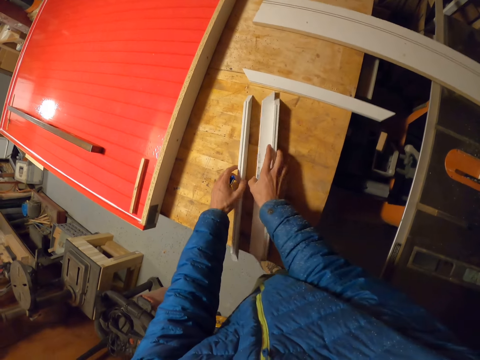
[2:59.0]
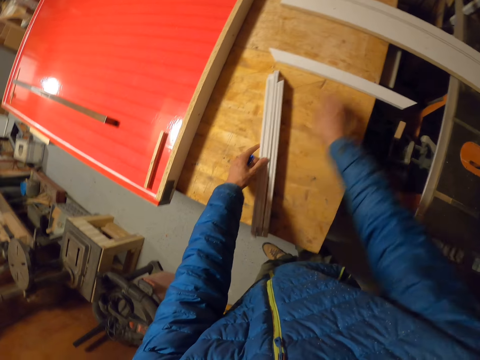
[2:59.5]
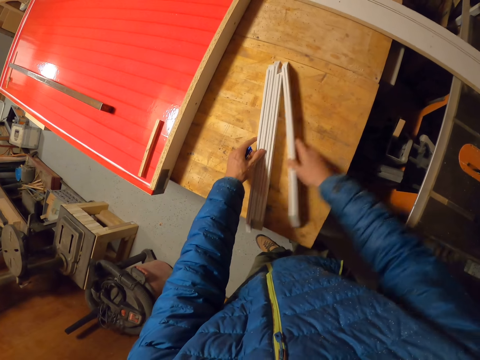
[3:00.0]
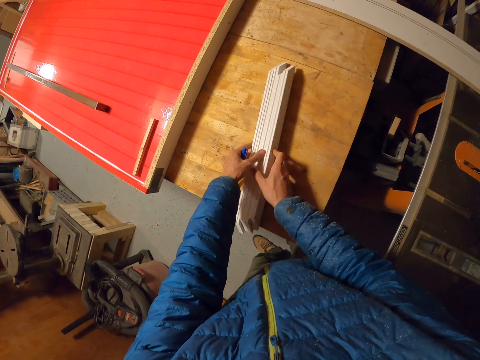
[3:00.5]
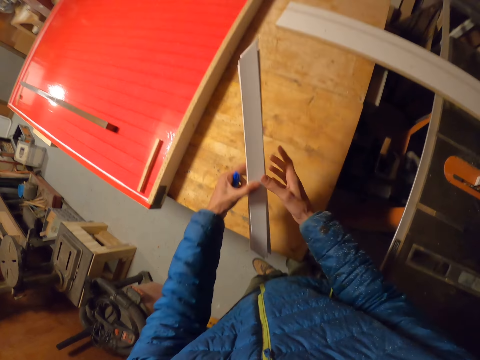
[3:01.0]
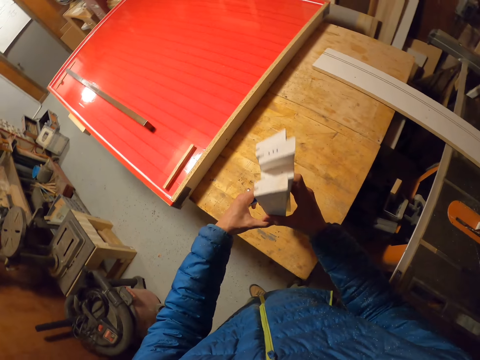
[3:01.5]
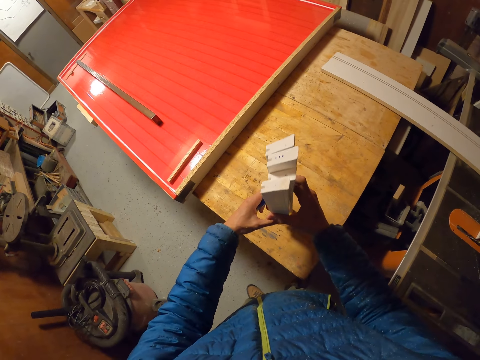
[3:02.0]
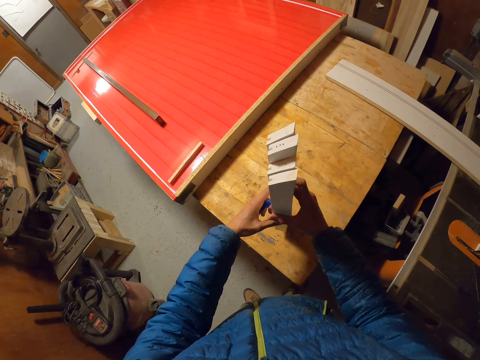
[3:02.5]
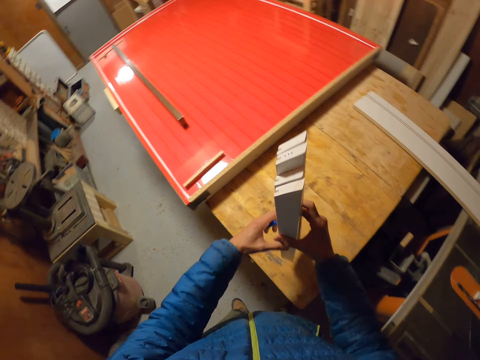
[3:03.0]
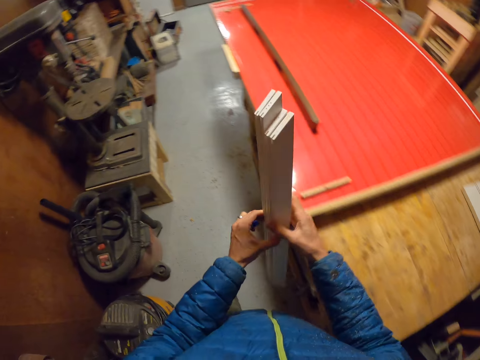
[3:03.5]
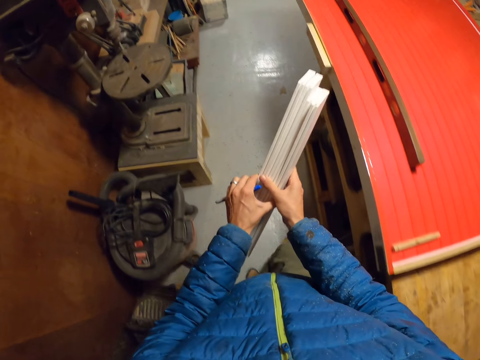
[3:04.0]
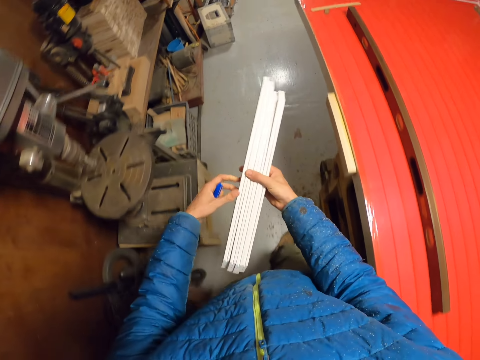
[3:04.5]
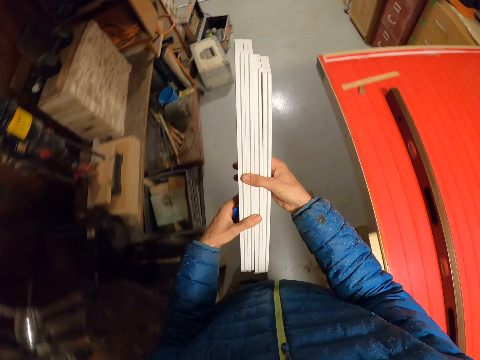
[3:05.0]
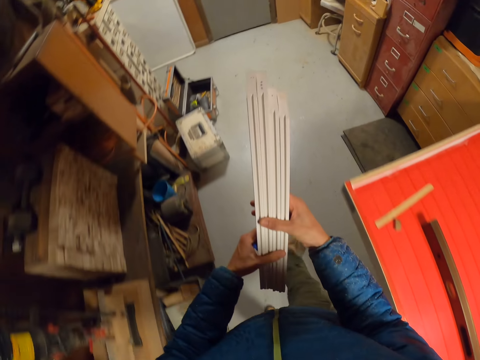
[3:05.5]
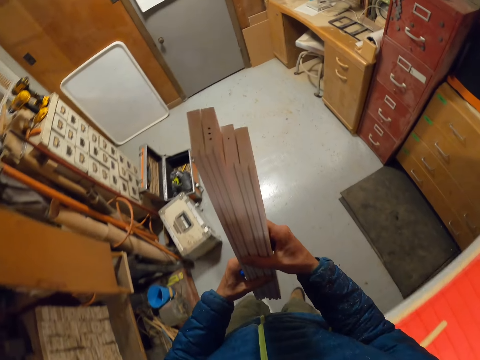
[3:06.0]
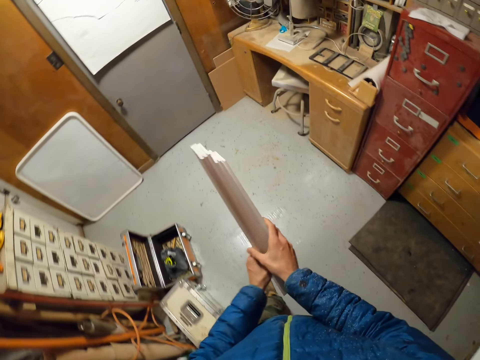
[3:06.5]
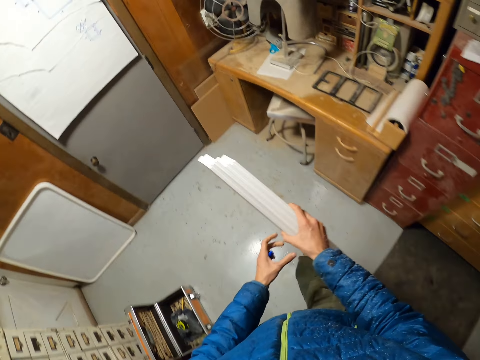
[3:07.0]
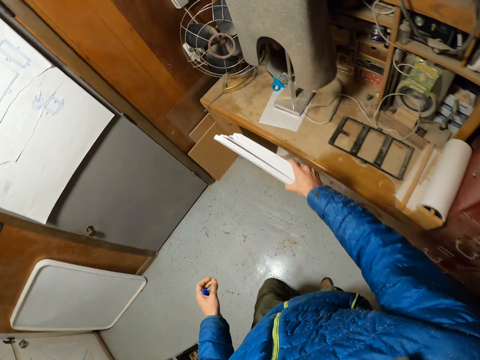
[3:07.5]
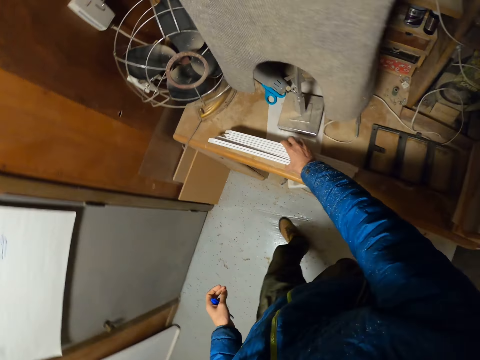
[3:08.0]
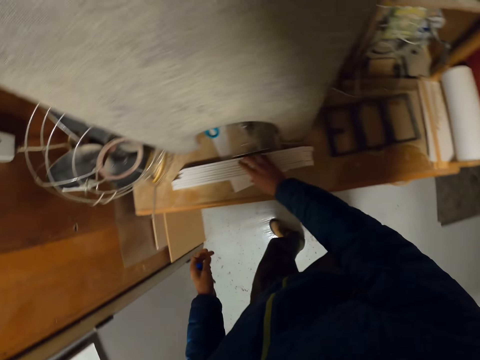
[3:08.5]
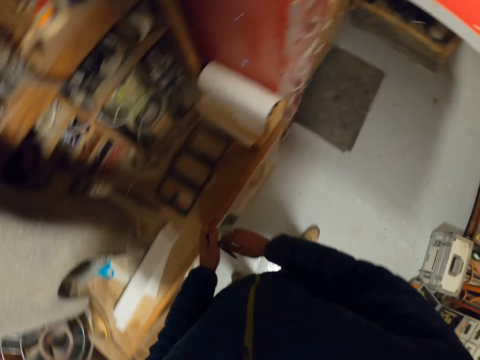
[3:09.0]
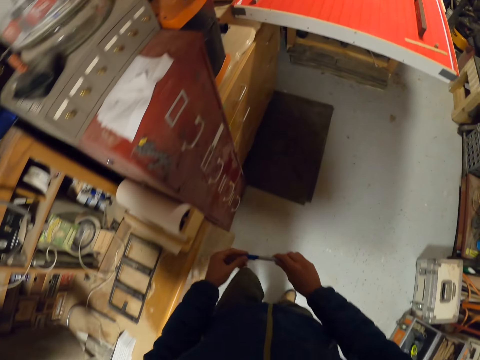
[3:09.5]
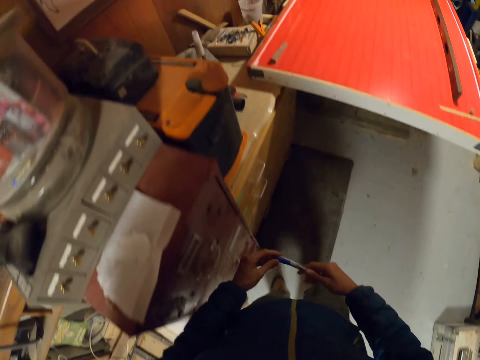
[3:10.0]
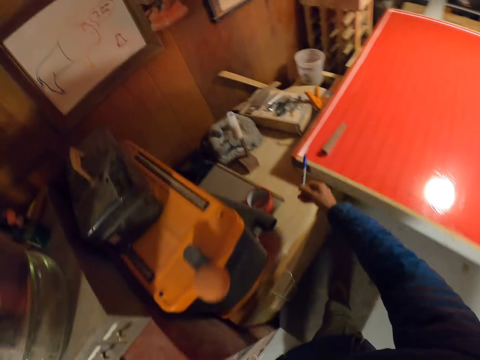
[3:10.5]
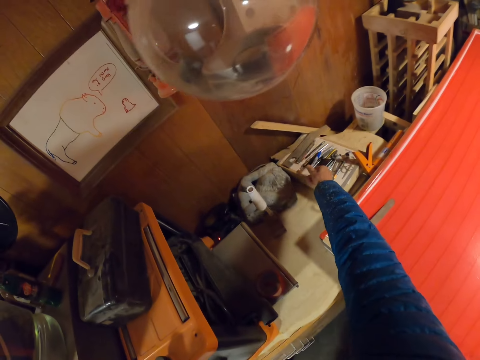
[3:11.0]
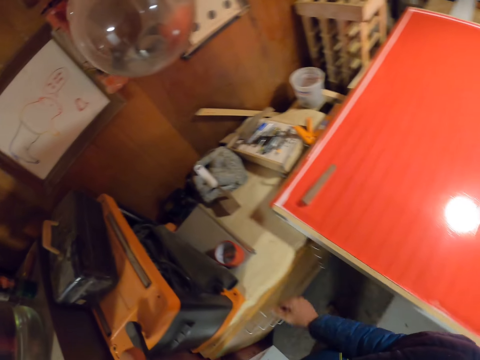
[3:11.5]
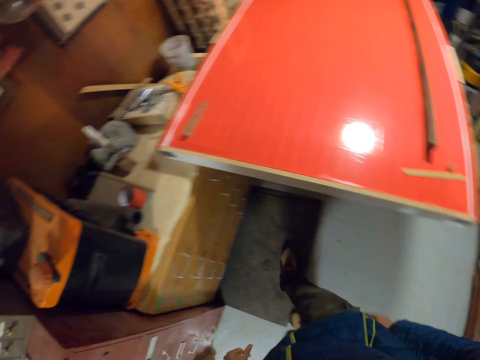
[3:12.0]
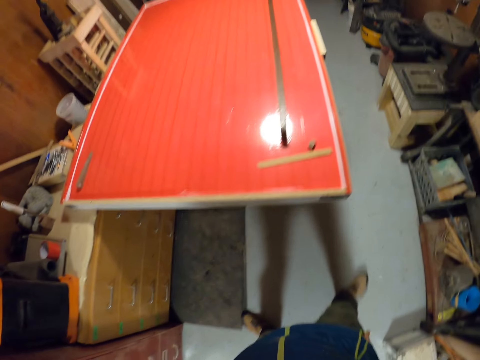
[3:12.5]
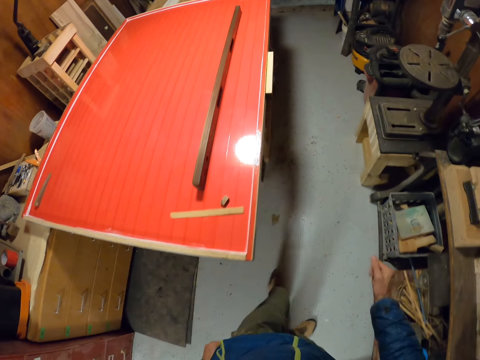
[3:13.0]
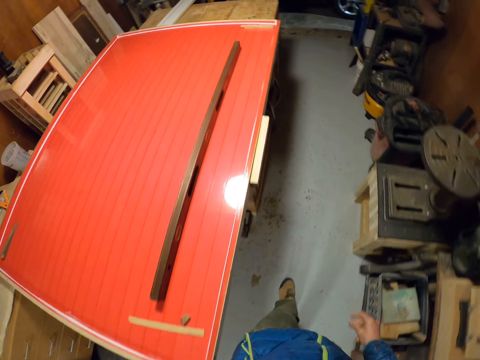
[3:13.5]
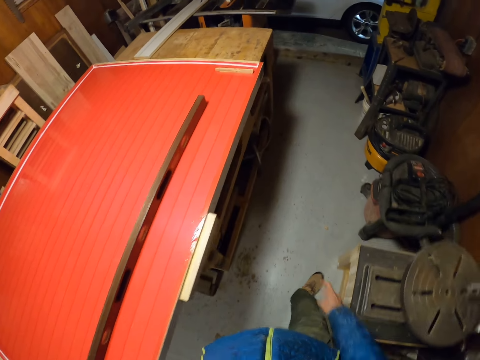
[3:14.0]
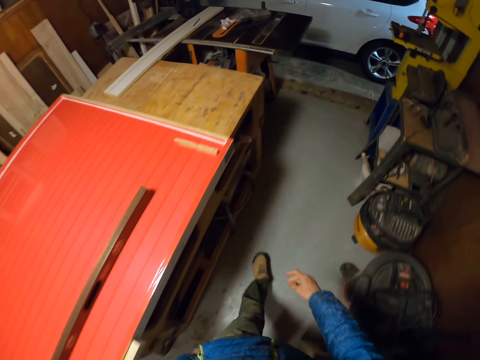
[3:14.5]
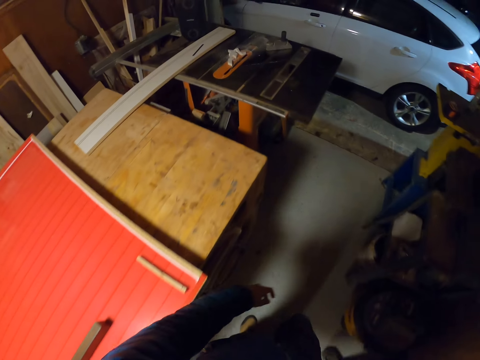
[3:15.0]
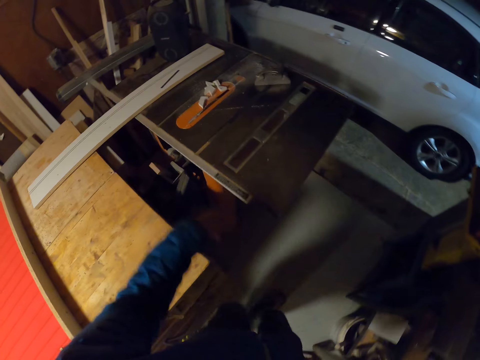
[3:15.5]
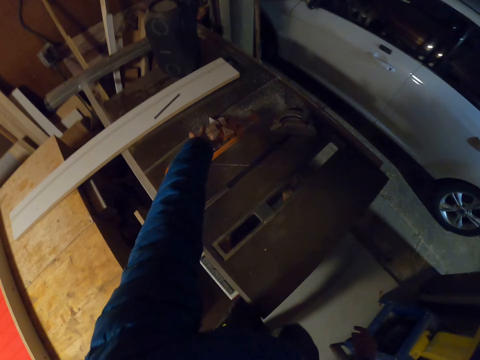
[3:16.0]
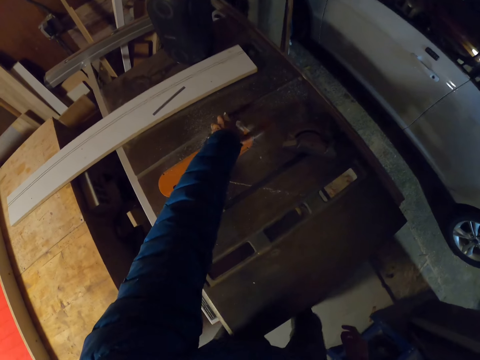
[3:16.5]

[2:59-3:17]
The camera wearer looks at the piece of wood. He walks towards another table. He drops the pieces of wood on the table. He walks towards the table. He drops the marker on a cabinet of drawers. He walks towards the table saw. He packs remnants of cut wood on the table saw with his hands.

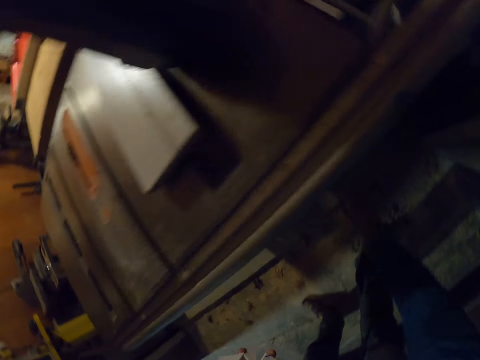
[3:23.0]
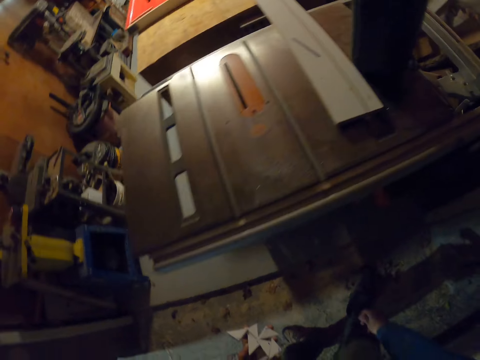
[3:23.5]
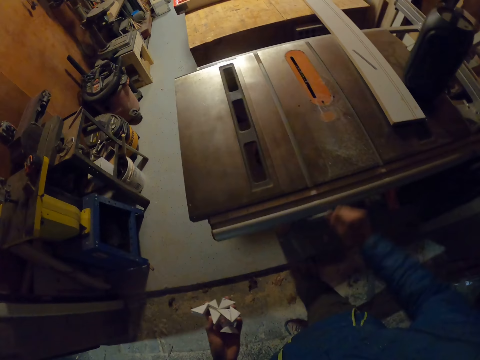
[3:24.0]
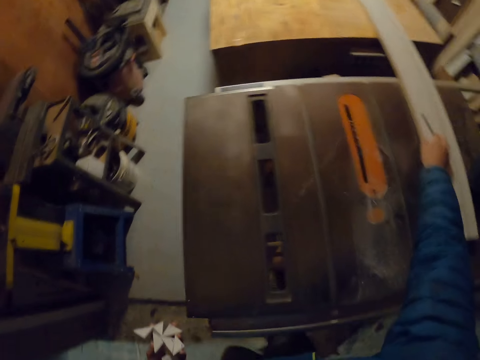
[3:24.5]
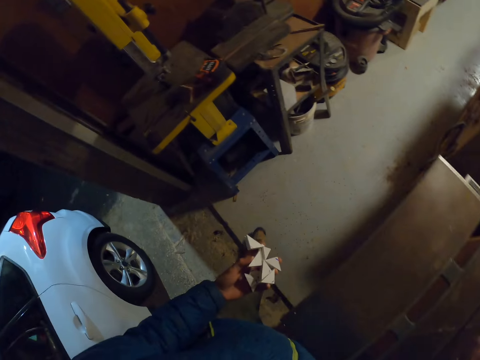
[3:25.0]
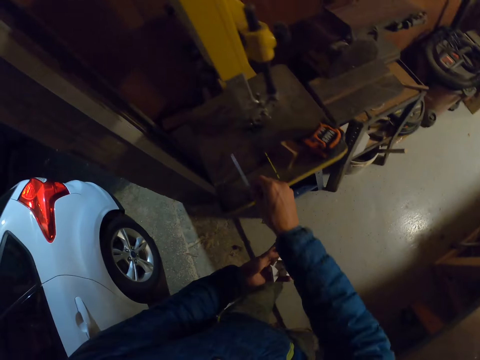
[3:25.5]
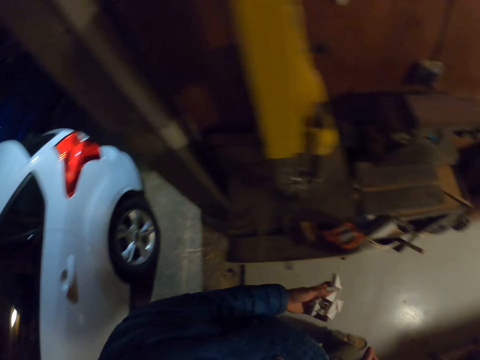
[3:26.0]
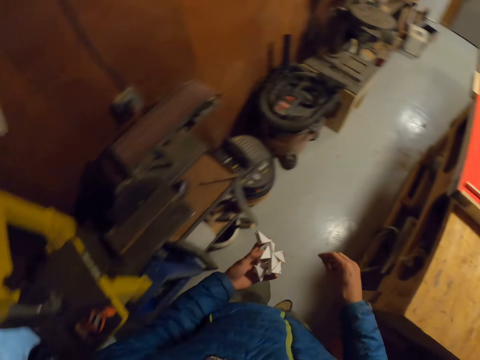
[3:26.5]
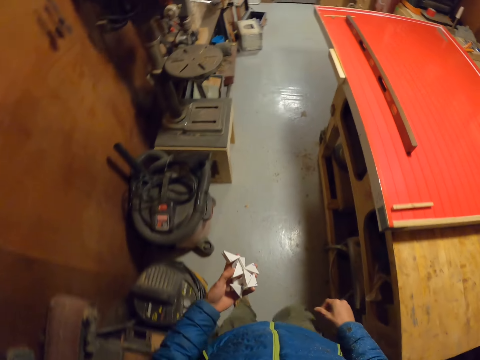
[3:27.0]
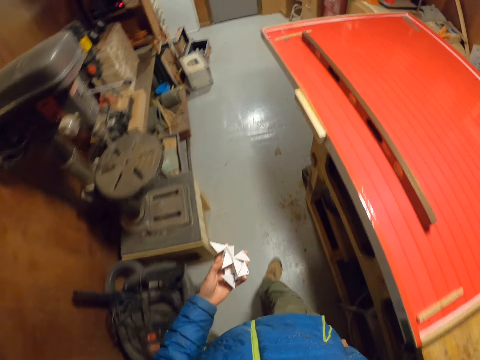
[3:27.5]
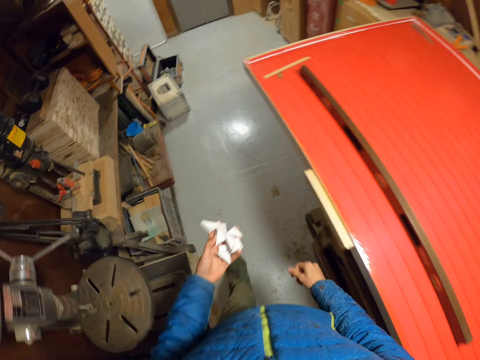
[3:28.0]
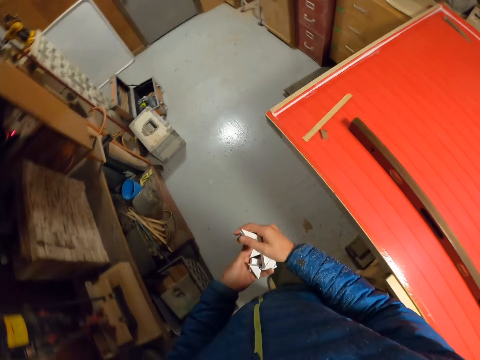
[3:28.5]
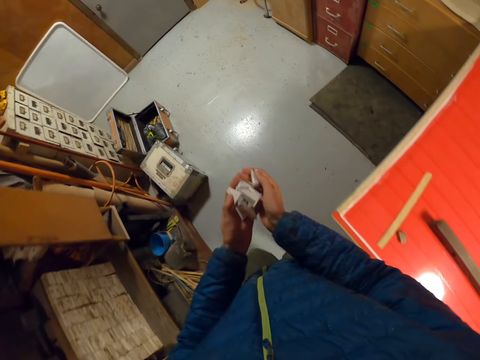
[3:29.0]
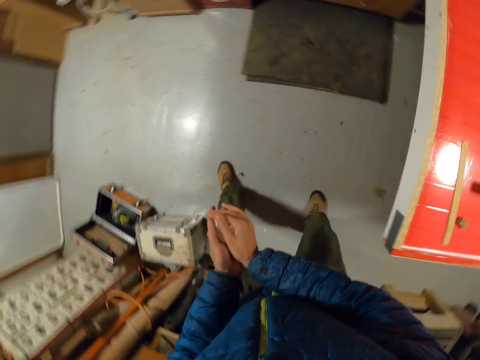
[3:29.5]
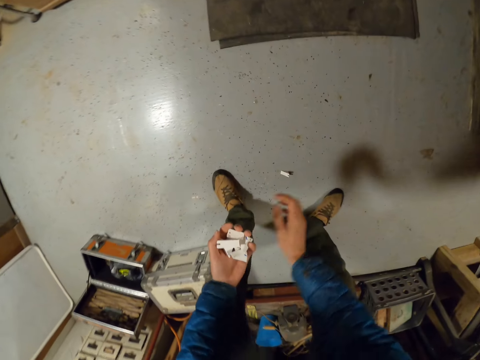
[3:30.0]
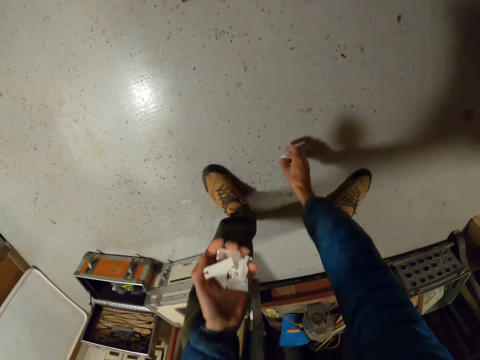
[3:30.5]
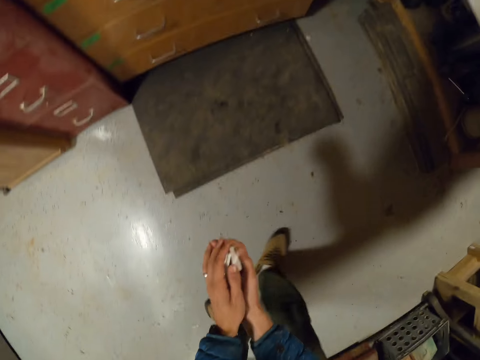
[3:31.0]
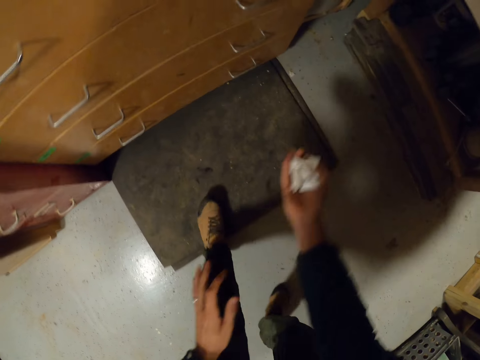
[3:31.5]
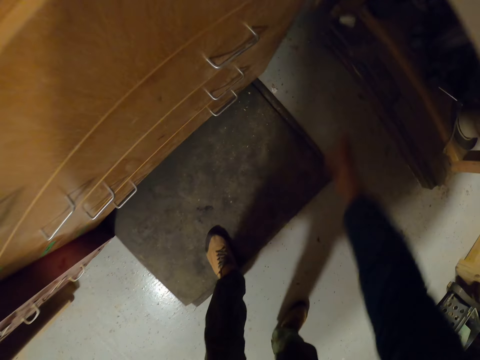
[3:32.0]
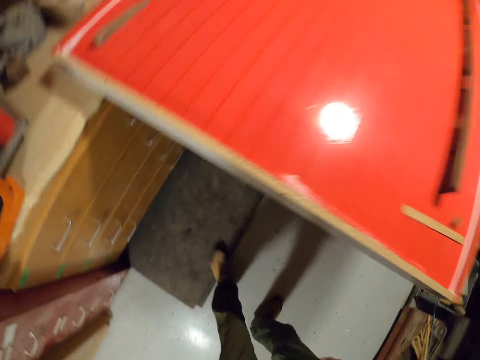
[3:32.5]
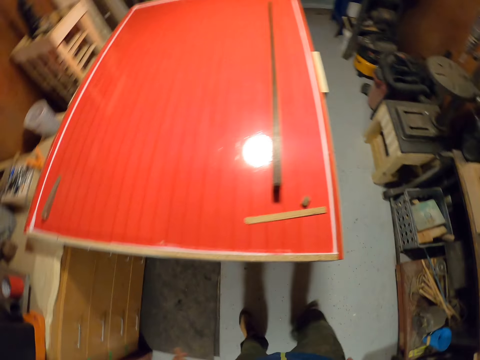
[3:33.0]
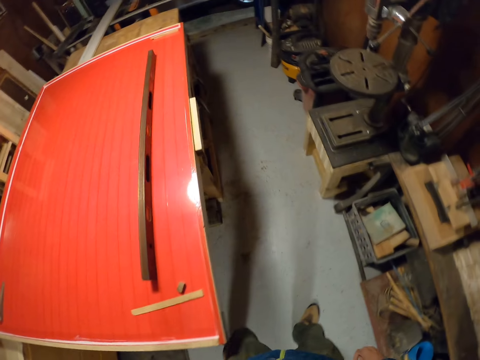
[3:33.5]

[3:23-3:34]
The camera wearer puts down the cutting blade. He moves a piece of metal from the top of the table saw to the wooden platform with his right hand. He takes the pen. He puts down the pen. He walks towards the second table. He picks up the cut piece of wood on the floor. He disposes of the remnants of cut wood into a waste bin.
